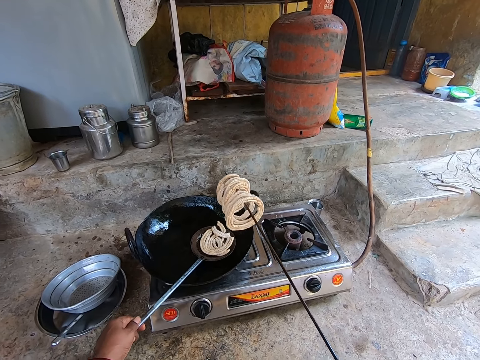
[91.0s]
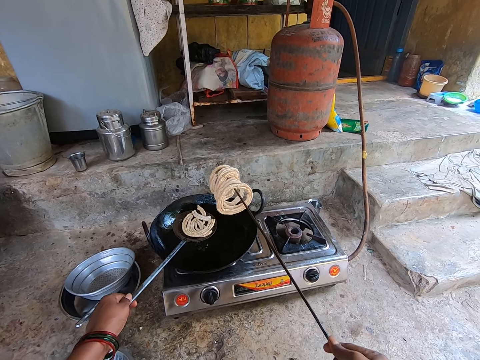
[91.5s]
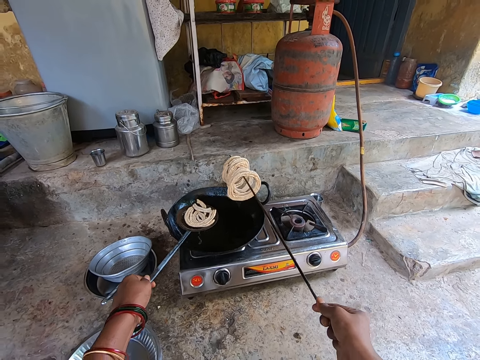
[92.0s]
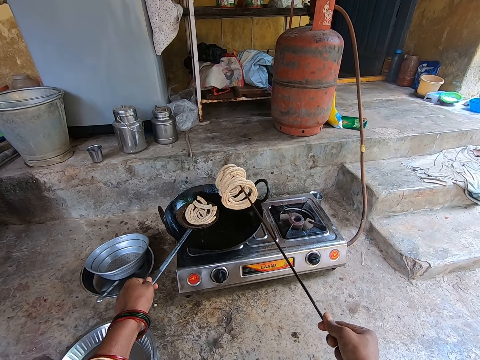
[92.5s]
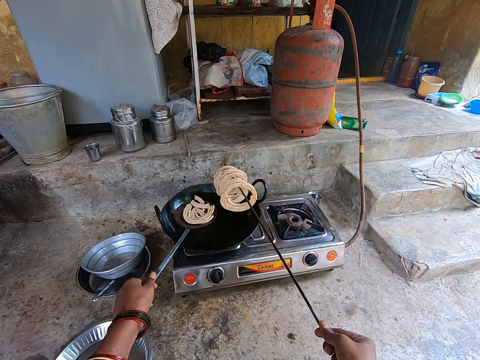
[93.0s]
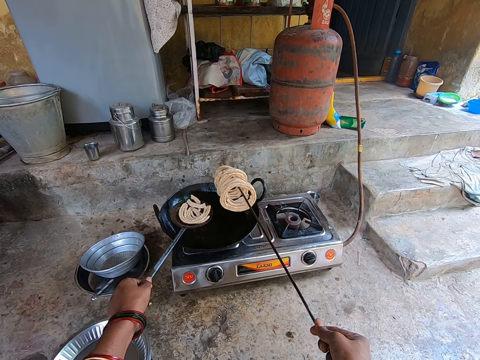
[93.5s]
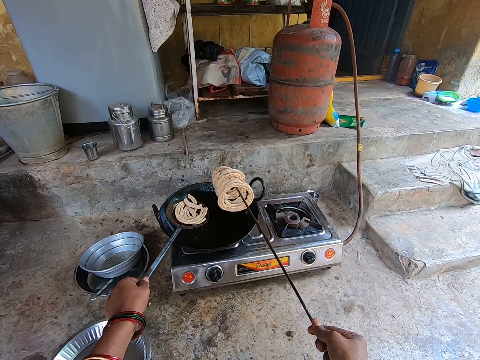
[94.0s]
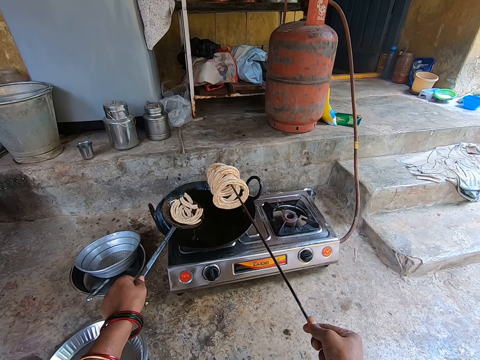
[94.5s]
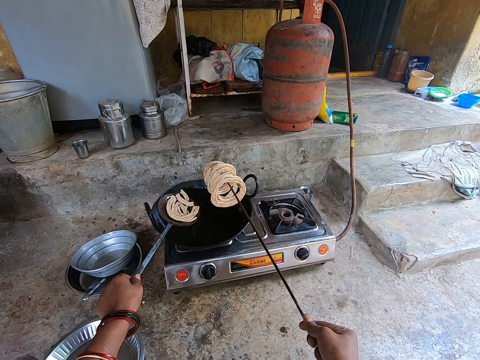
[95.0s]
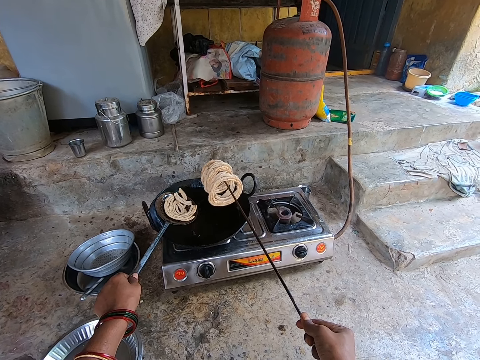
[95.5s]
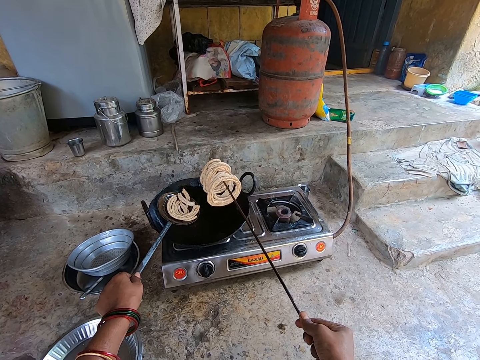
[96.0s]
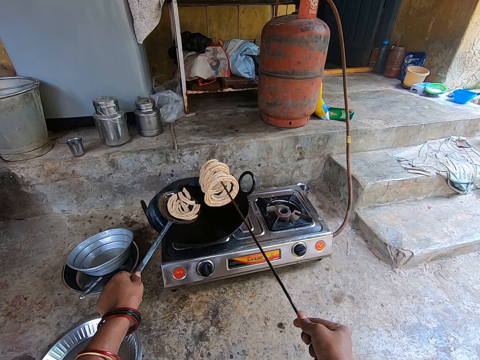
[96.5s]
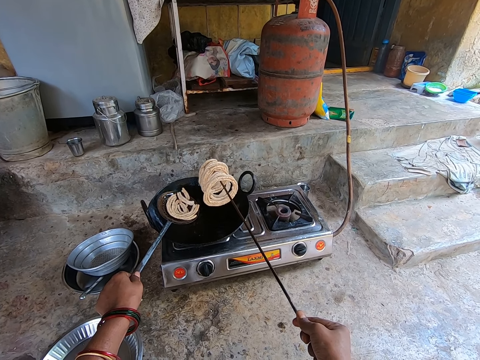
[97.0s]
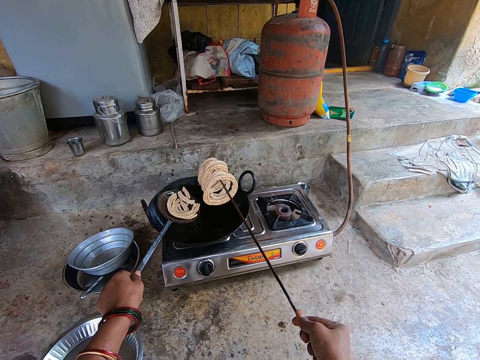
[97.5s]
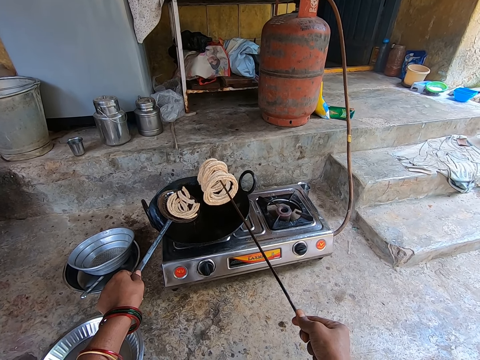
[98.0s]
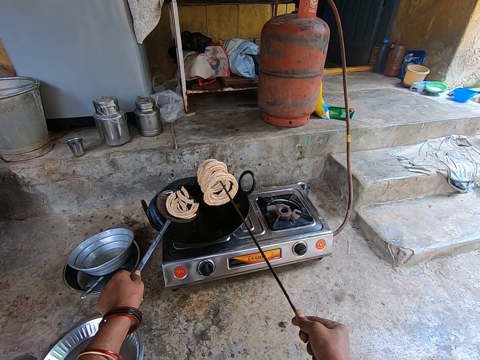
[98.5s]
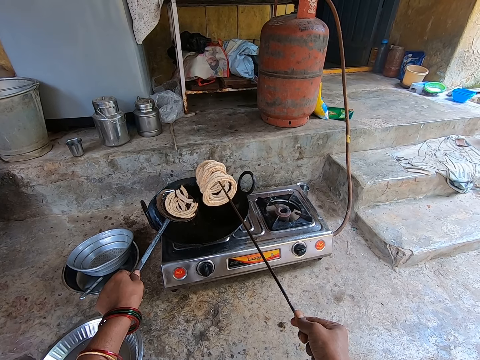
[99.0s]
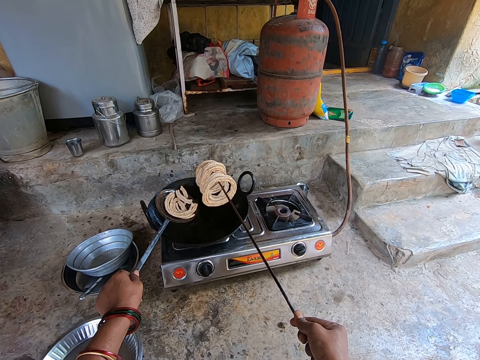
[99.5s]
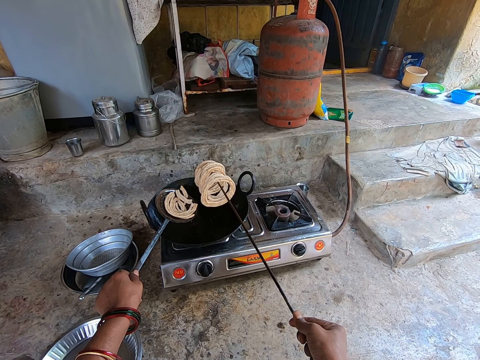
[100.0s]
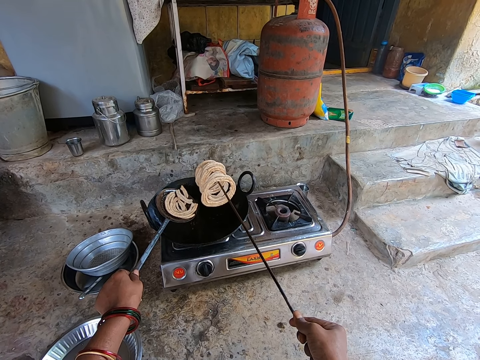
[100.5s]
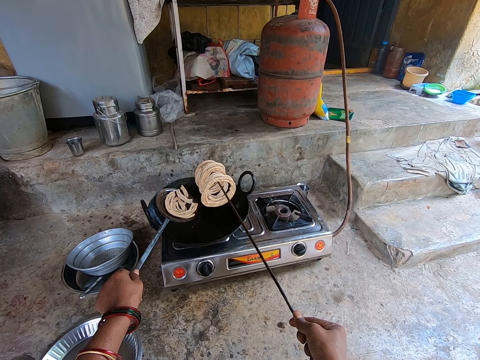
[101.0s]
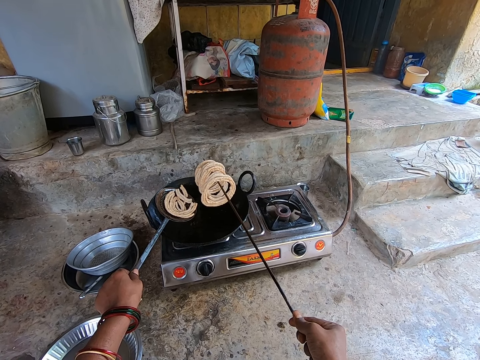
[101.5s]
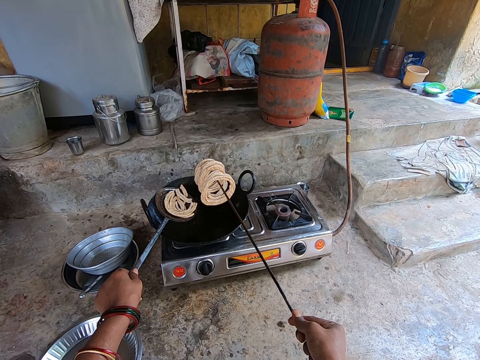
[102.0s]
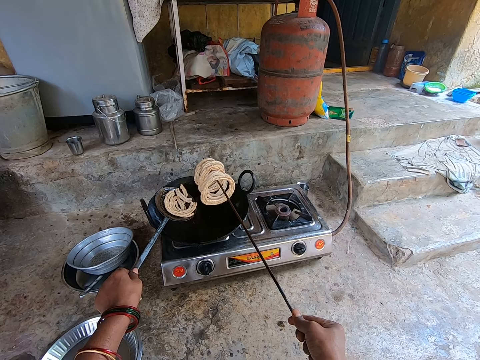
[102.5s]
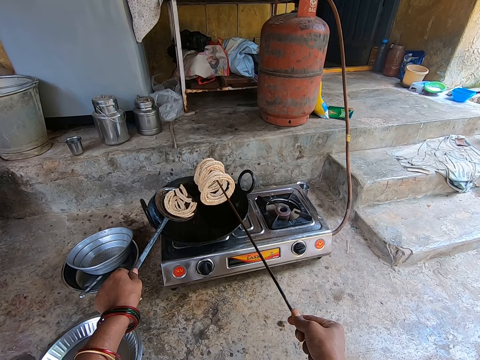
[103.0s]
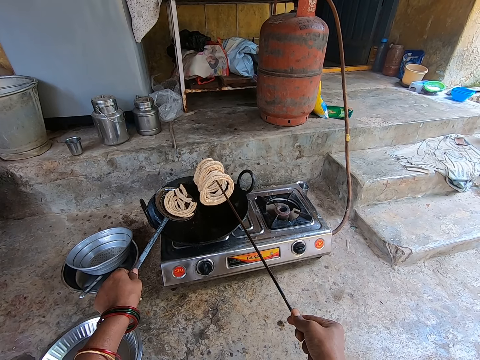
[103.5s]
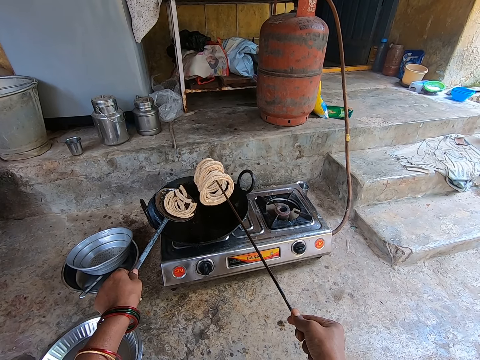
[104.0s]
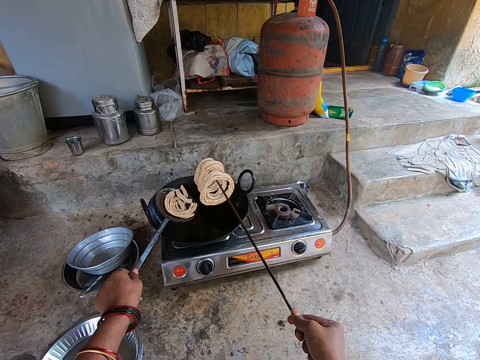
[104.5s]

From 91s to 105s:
The camera wearer holds the shaped doughs.

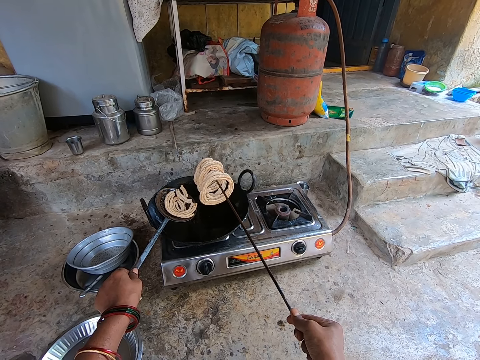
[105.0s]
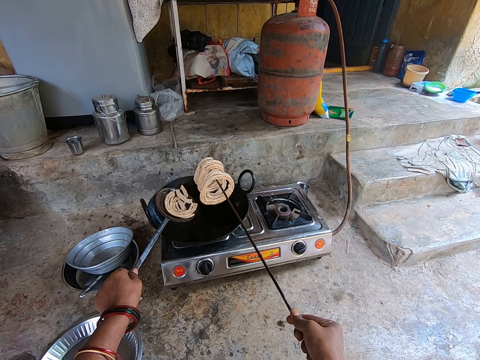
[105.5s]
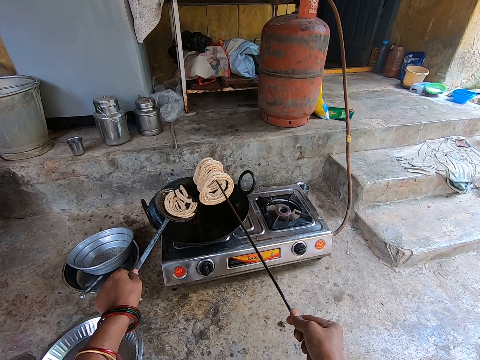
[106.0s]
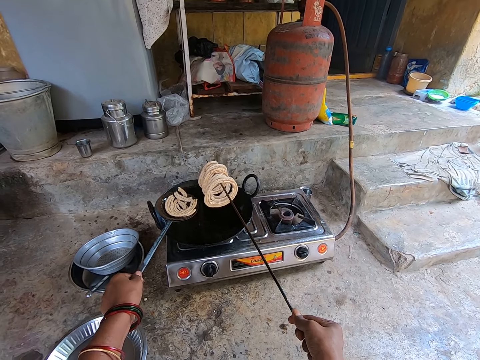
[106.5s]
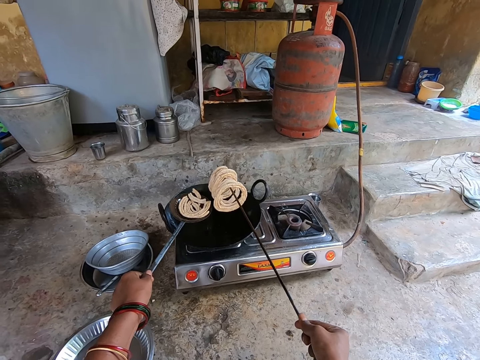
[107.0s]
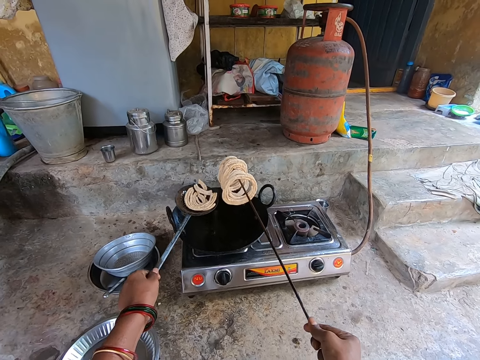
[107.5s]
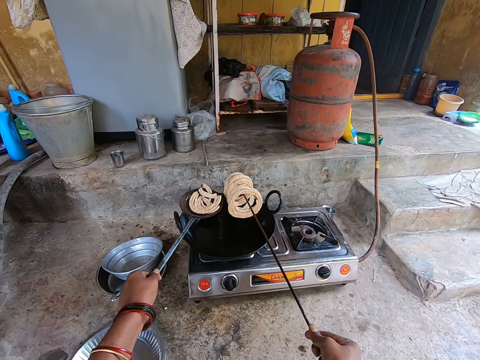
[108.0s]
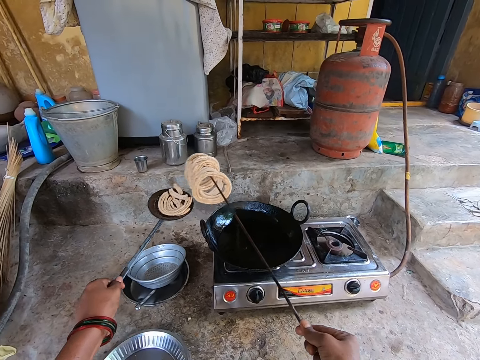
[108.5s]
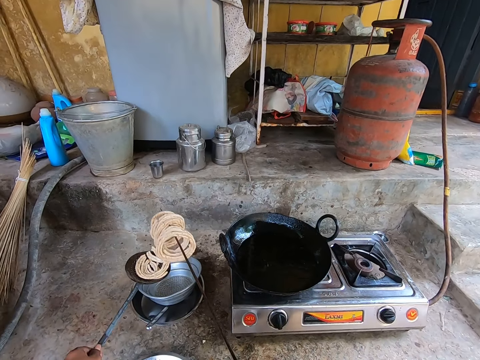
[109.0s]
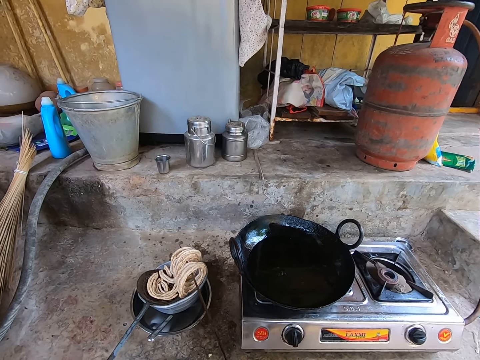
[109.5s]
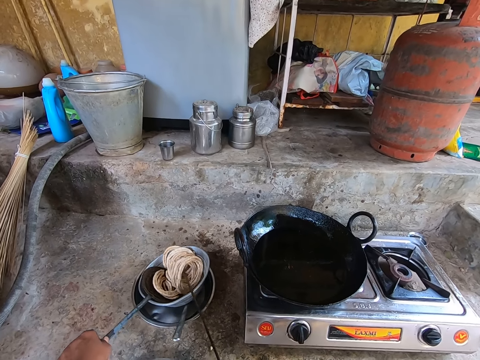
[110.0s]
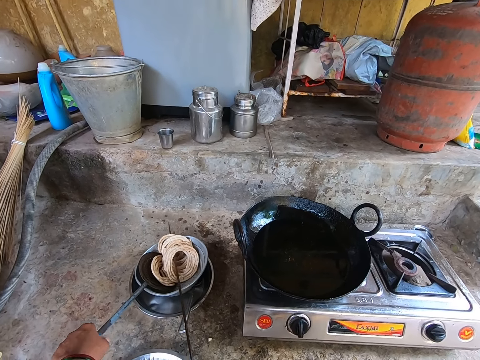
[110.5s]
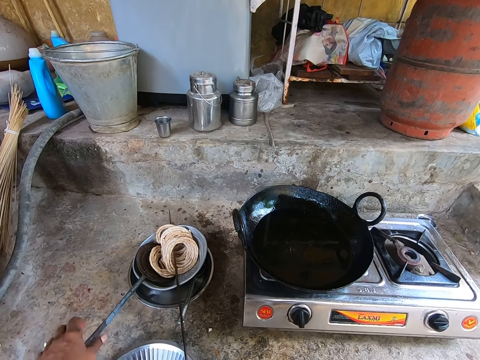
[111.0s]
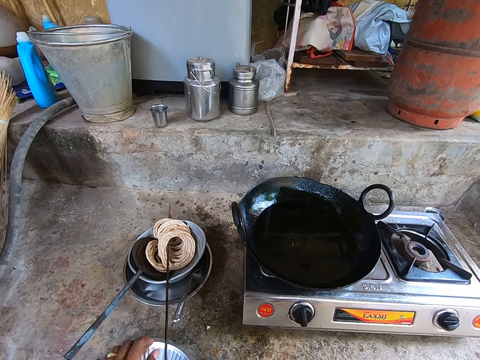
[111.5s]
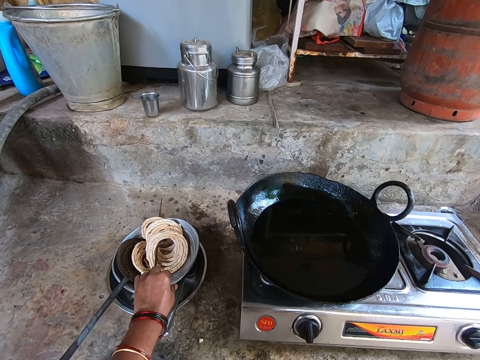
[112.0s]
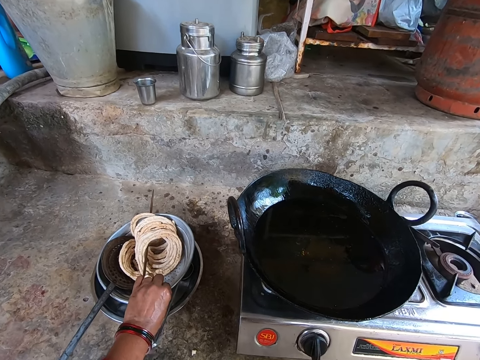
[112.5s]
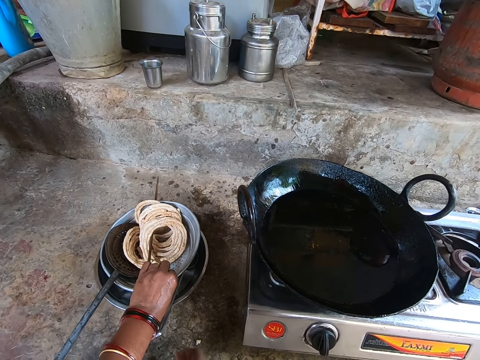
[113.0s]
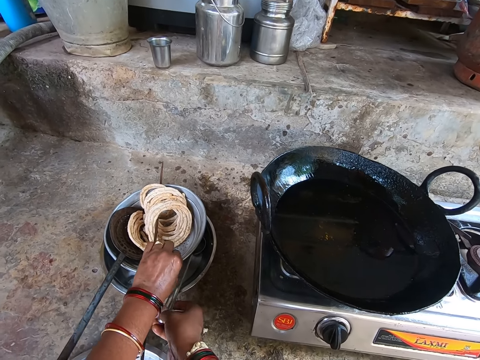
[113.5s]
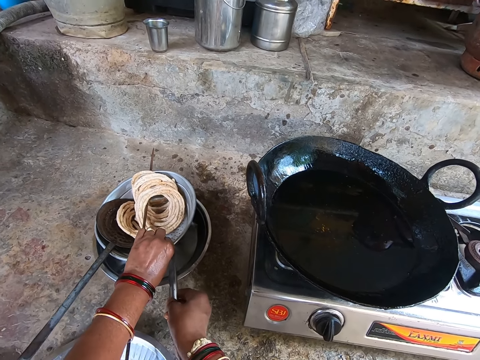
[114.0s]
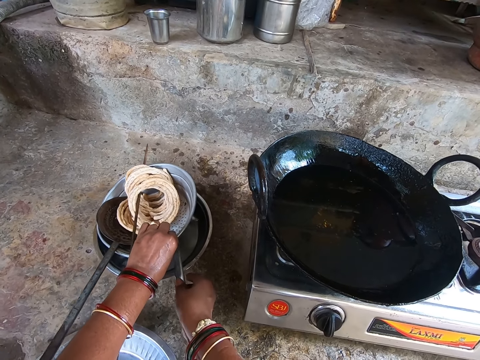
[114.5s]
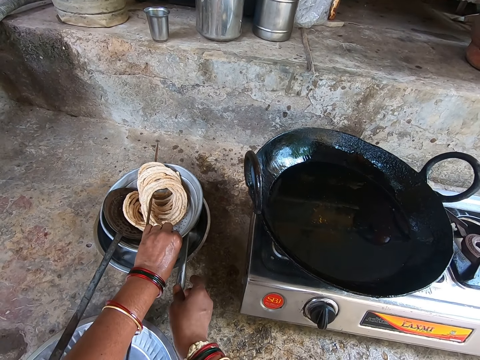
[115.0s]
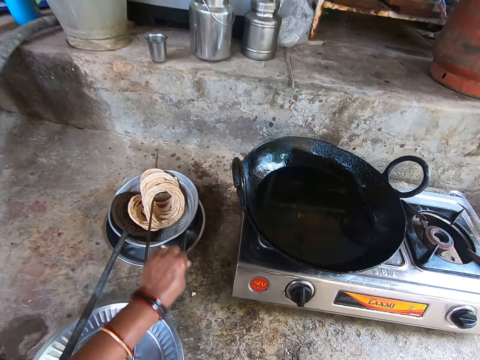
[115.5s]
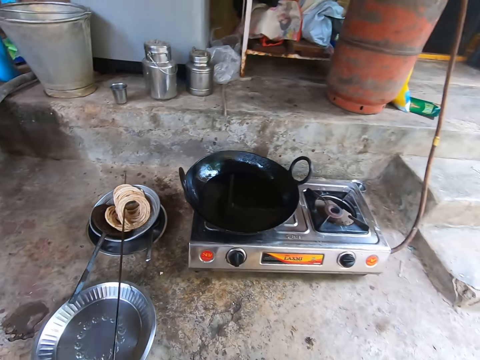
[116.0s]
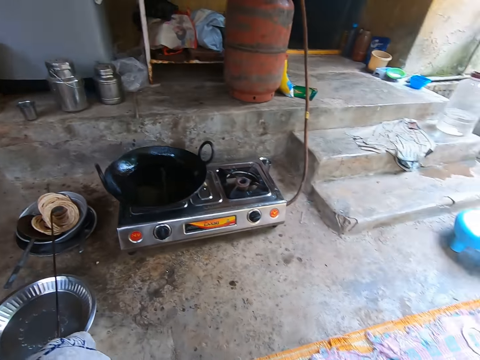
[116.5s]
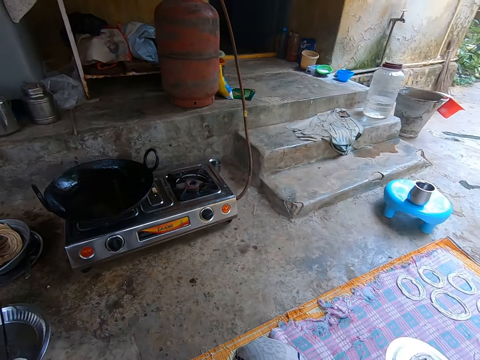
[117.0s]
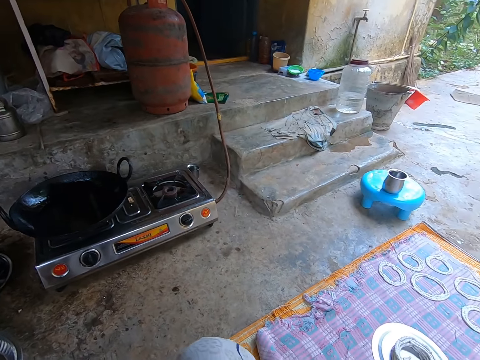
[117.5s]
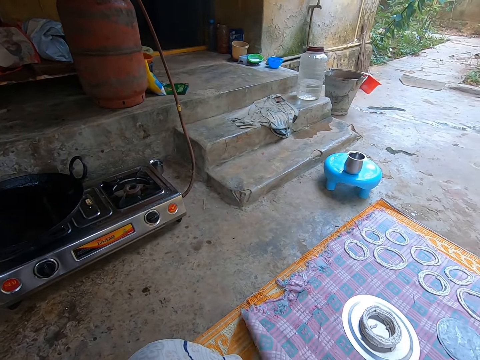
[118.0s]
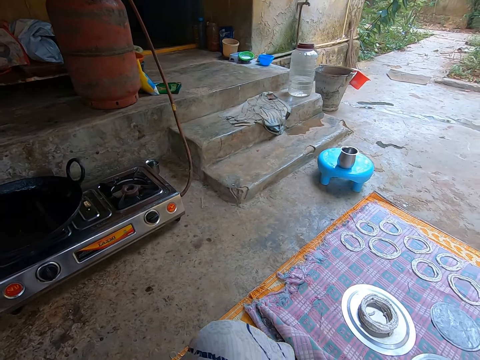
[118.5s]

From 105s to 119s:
The camera wearer shakes the shaped doughs. He removes excess oil from the doughnuts with both hands. He puts the doughnuts on the plate or stainless bowl with both hands. He touches the stainless bowl. He holds the plate with his left hand. He adjusts the stick with his right hand. He looks around.
